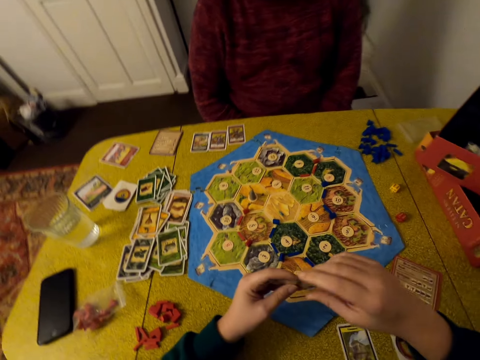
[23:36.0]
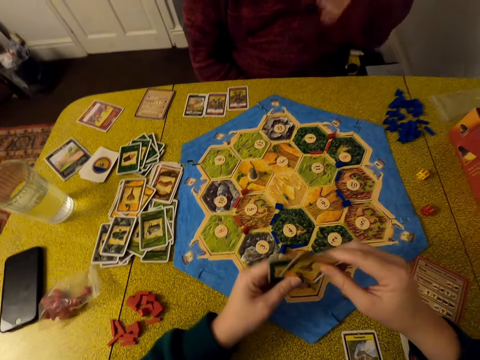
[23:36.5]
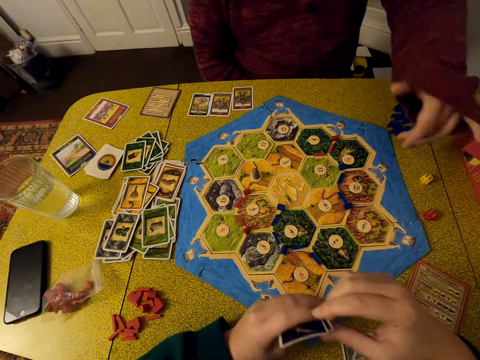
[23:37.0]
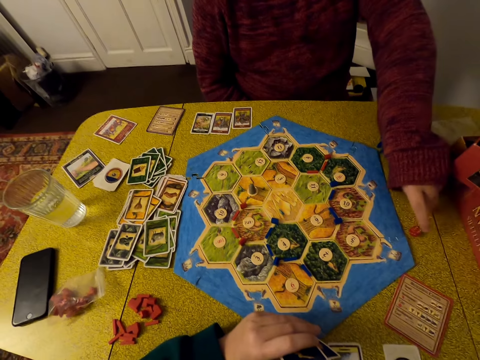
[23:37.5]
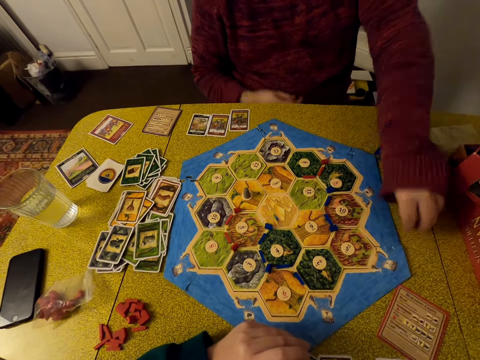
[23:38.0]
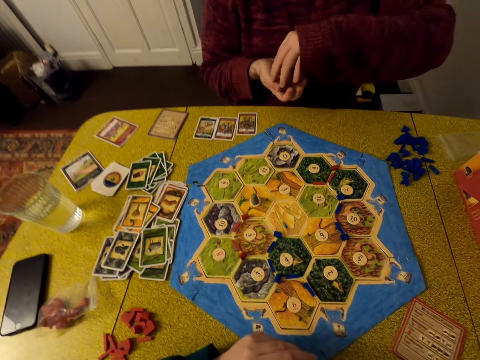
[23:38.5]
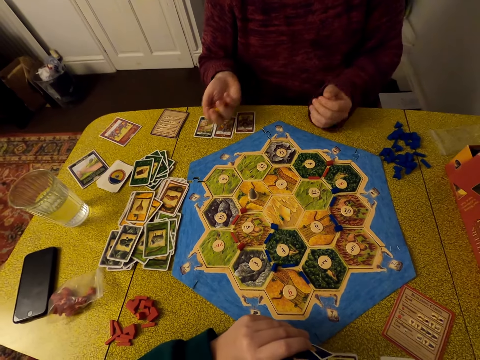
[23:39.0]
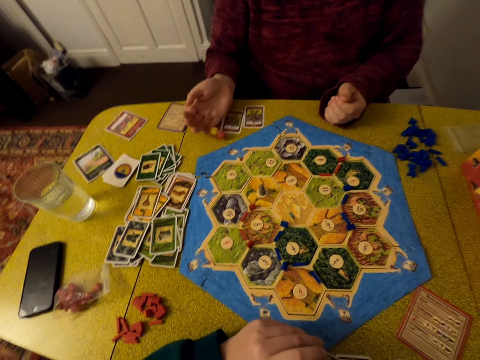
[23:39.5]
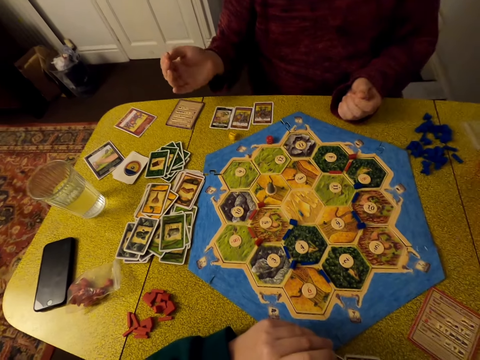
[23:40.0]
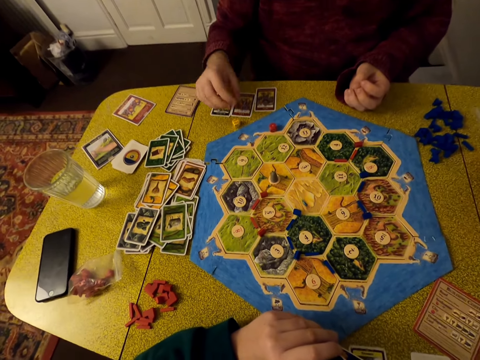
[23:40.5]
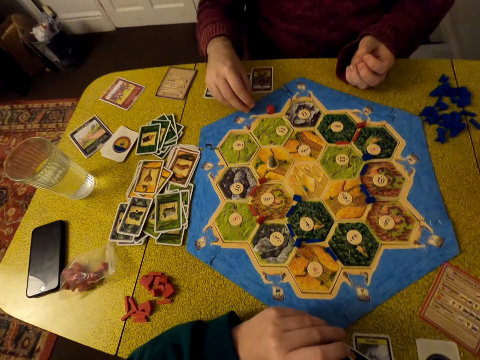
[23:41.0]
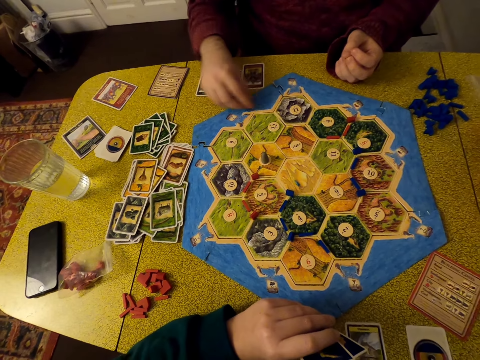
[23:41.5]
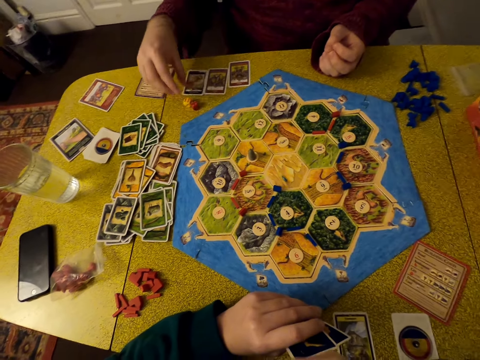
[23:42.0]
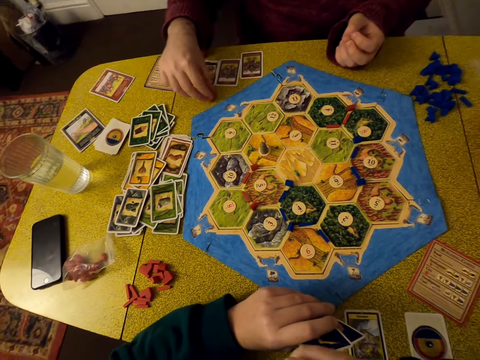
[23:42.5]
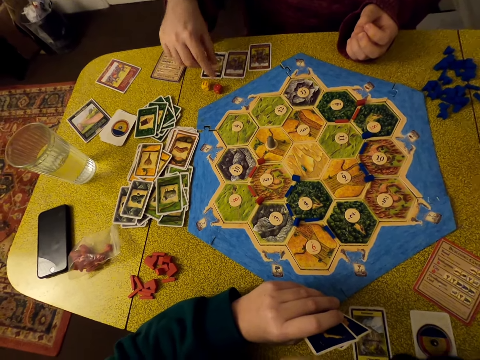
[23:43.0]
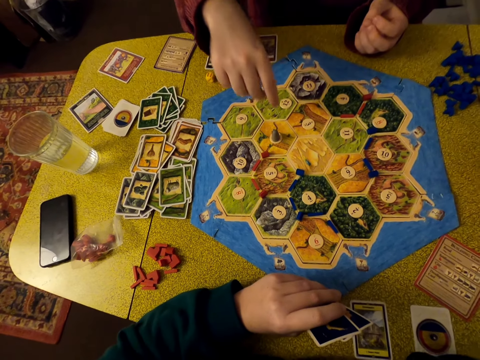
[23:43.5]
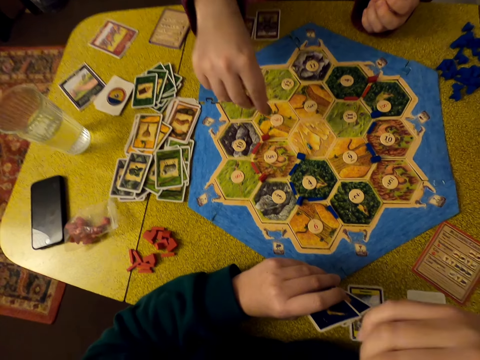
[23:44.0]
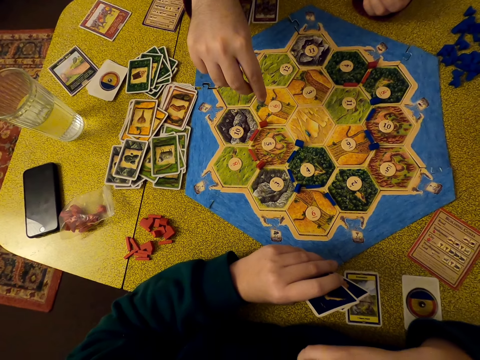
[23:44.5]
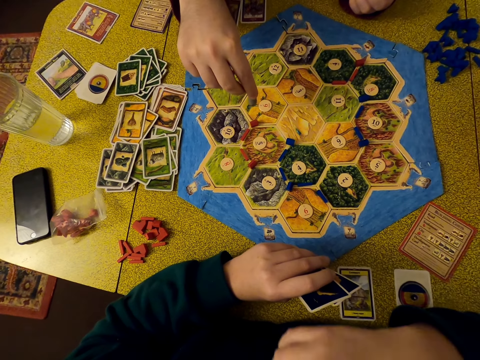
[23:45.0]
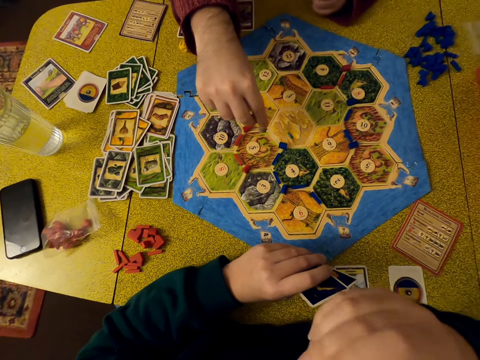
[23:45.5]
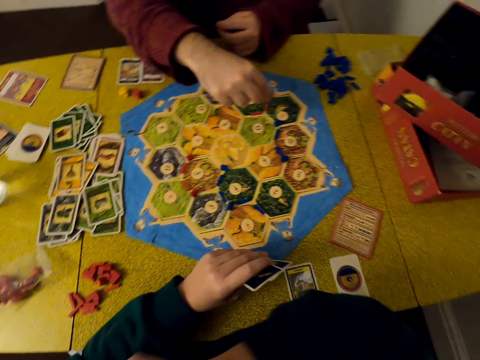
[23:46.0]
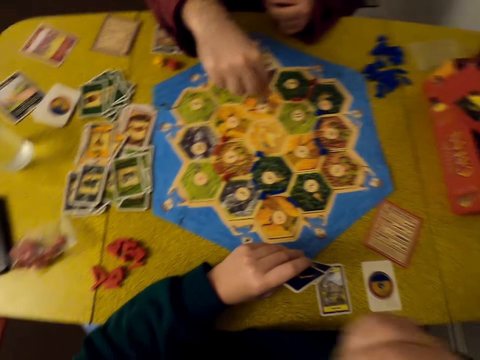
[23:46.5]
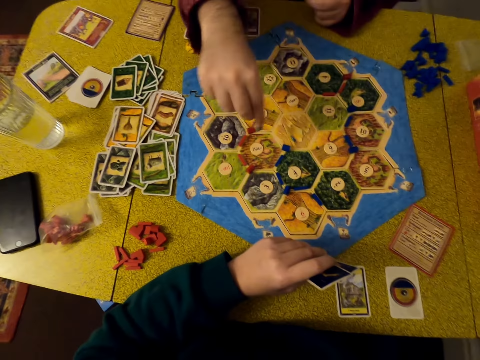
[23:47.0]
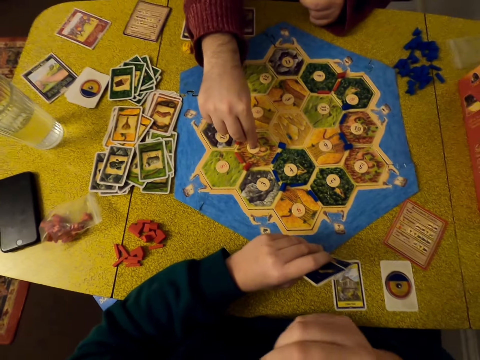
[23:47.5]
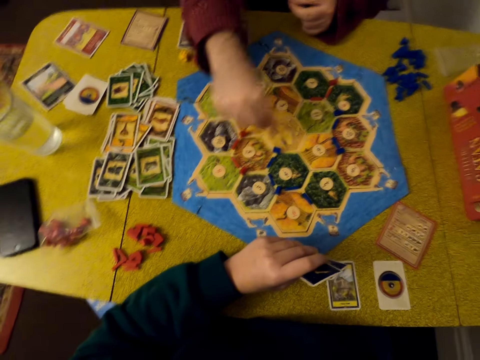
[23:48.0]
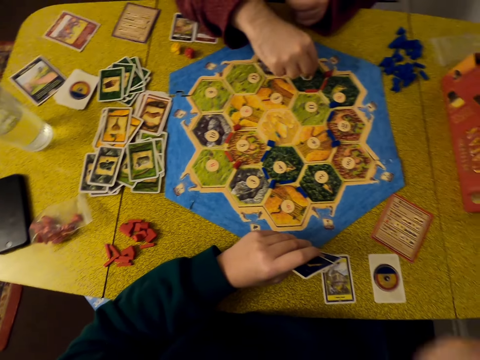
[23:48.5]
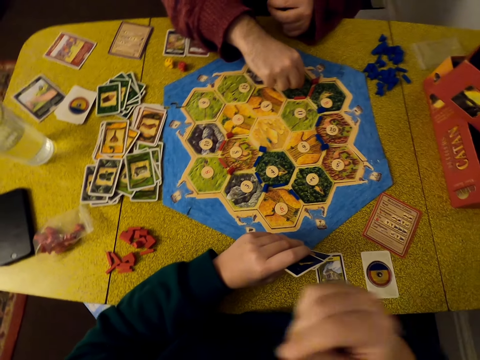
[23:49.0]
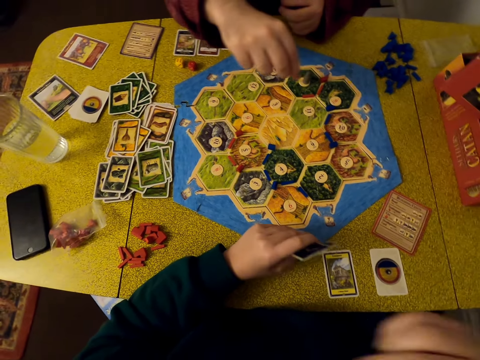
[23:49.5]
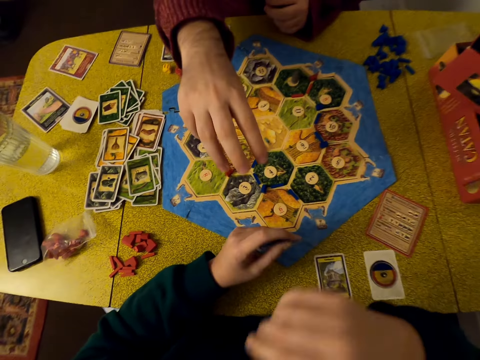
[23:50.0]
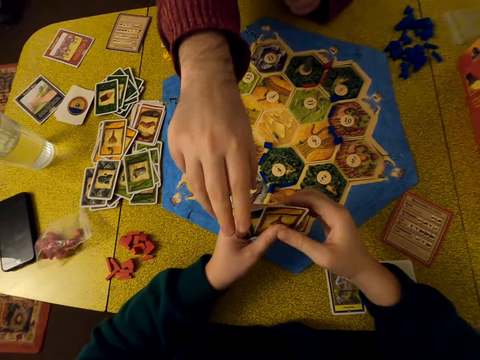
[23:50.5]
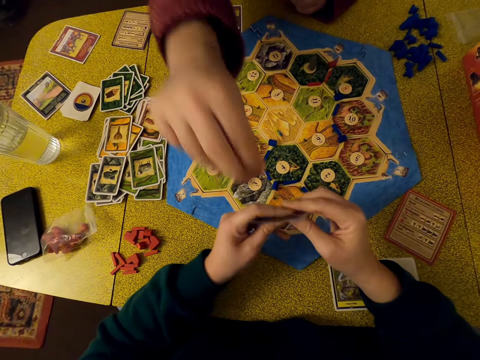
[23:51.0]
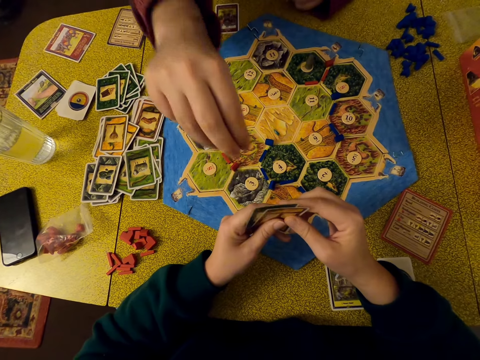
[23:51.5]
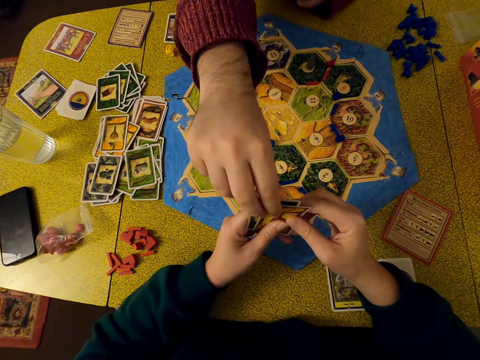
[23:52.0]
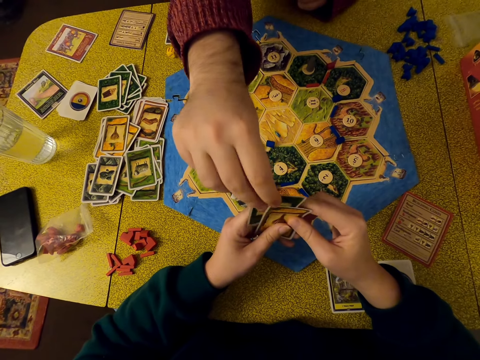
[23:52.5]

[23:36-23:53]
The camera wearer holds cards and looks around. A man picks up dice on the table. The man picks up the dice with the other hand. The man shakes the dice. The man juggles the dice. The man puts the dice on the table. The man moves the dice on the table. The man picks up the dice. The camera wearer hits the cards with their hand. The man touches the dice. The man holds the dice on the table. The man picks up something on the board. The man points on the table. The man looks around the board. The man moves his hand around. The camera wearer moves around. The man holds something on the board. The man moves his hand. The man puts something on the board. The man displaces number tags. The man takes a card from the camera wearer. The camera wearer holds cards.

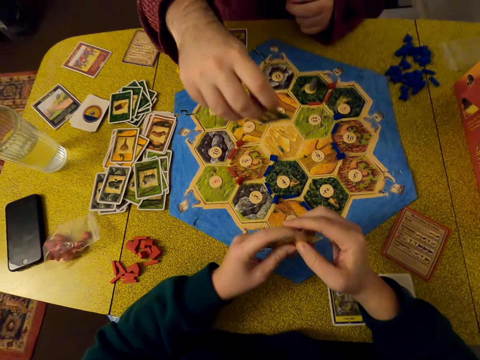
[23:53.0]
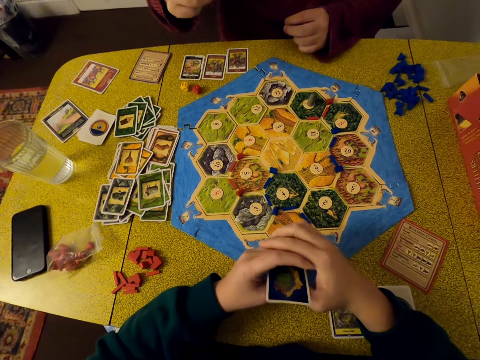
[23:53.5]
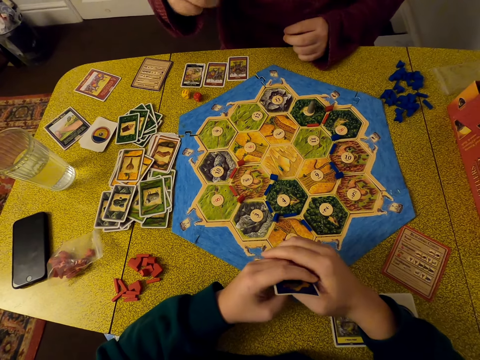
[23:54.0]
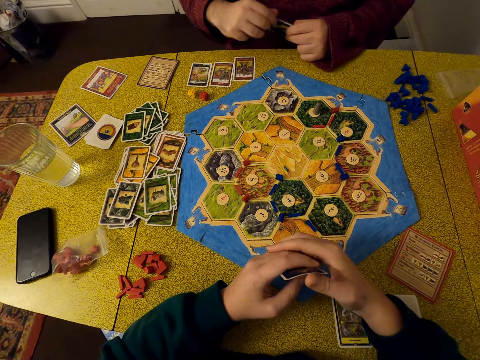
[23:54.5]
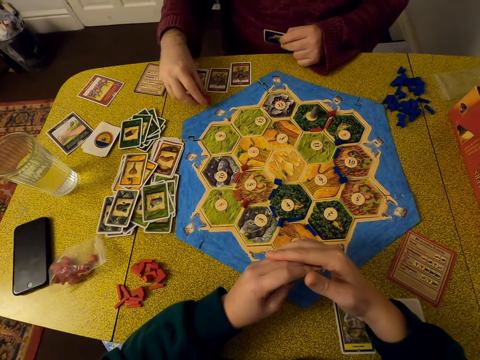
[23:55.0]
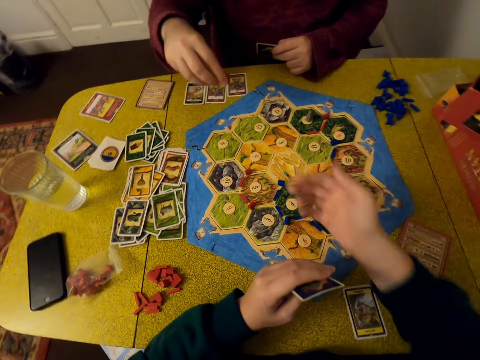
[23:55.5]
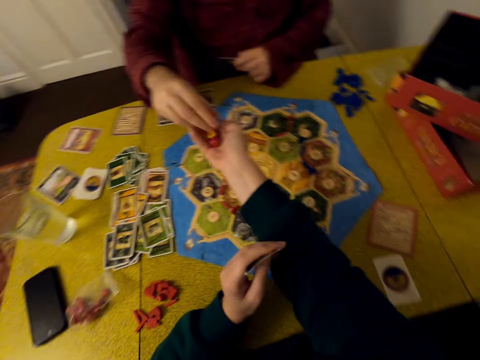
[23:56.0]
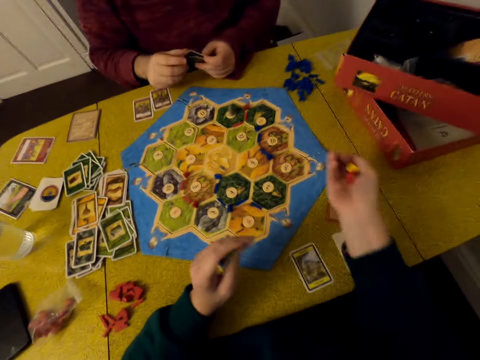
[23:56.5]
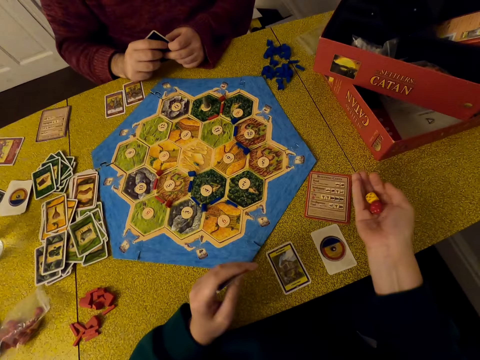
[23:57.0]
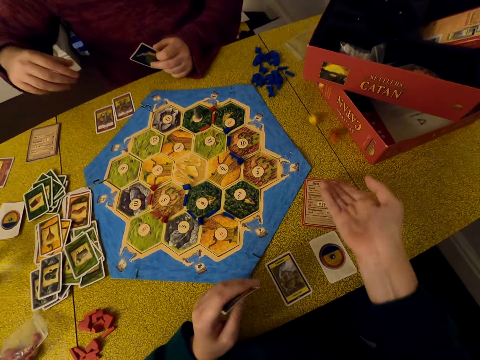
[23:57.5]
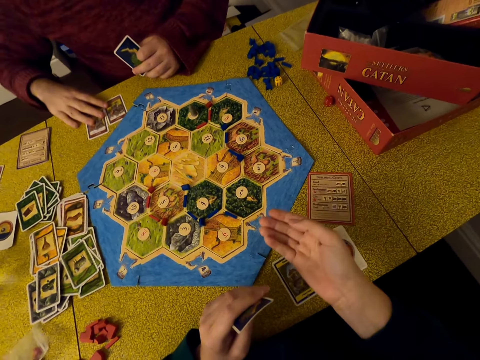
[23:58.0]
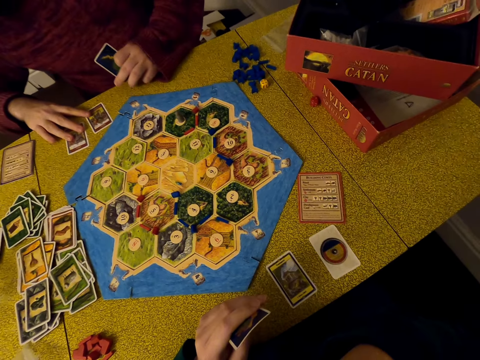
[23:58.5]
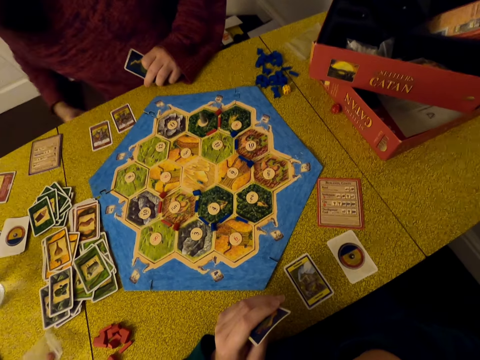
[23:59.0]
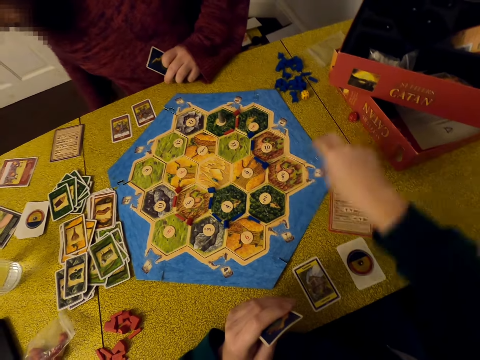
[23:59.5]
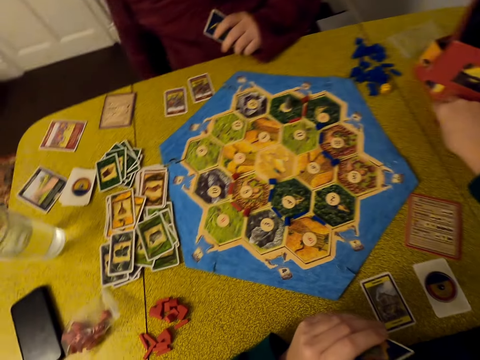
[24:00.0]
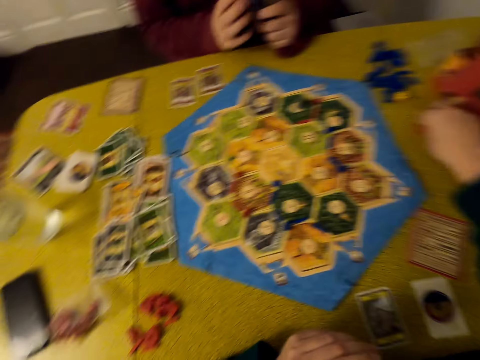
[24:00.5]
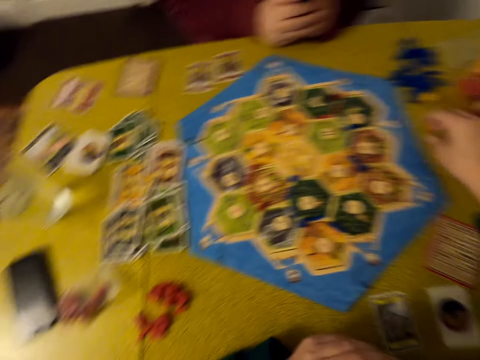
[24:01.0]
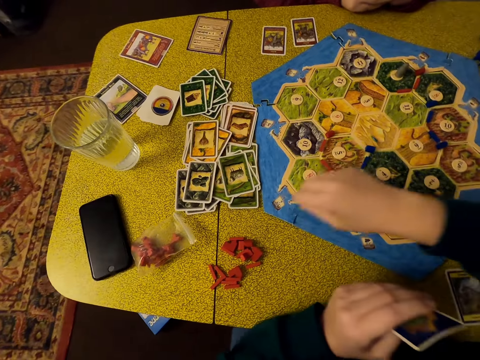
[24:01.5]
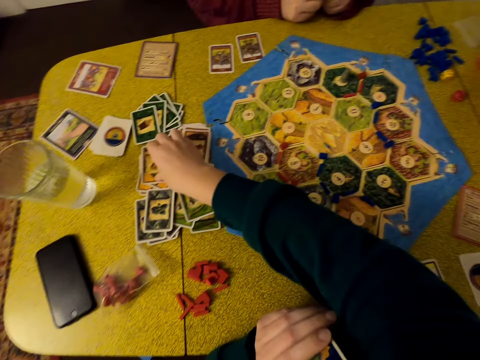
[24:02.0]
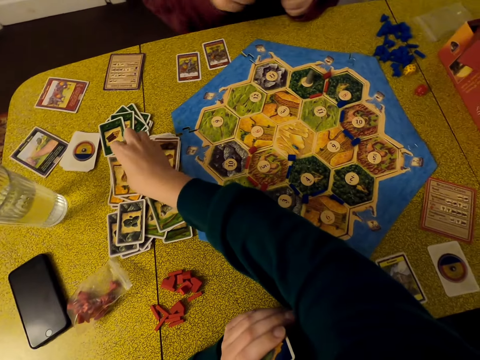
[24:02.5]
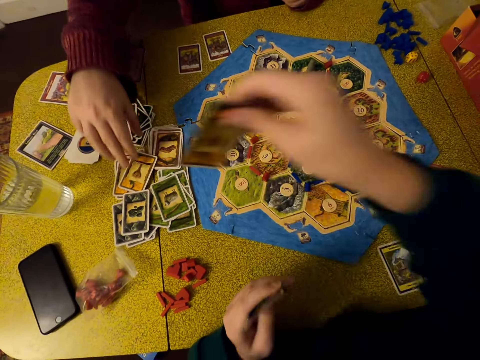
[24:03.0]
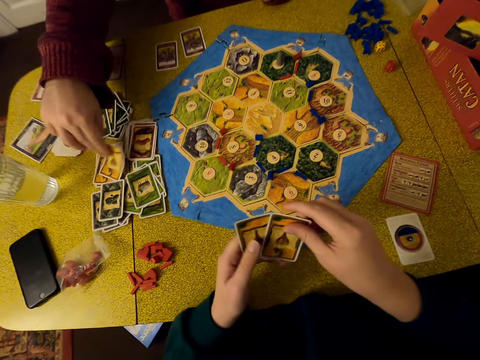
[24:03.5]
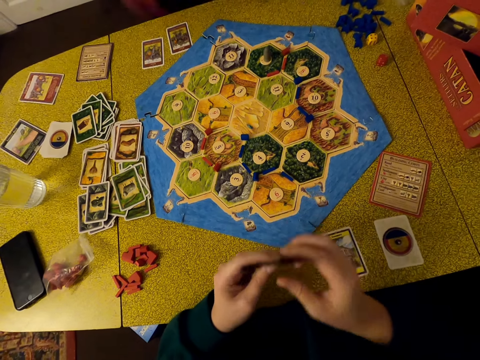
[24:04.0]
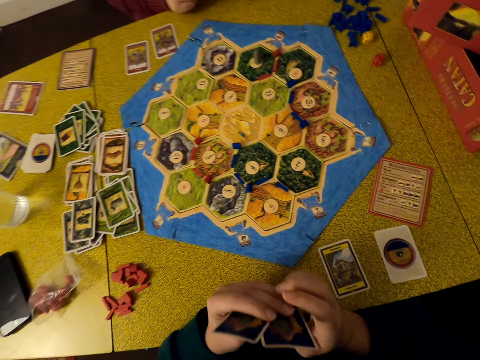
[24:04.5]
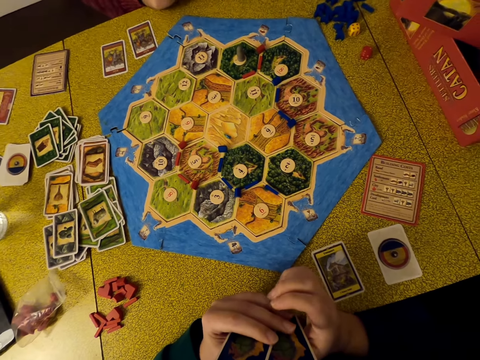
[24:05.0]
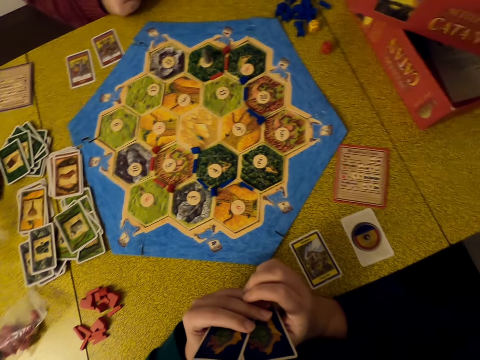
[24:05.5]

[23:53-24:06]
A man looks at a card. The man picks a card with the other hand. The man picks up dice on the table. The camera wearer picks the dice from the man. The man gives the camera wearer the dice. The camera wearer shakes the dice. The man holds the card. The camera wearer juggles the dice and puts the dice on the table. The man moves cards on the table and touches the cards. The camera wearer touches their face. The man moves around. The camera wearer moves the dice on the table and touches the dice. They pick up a card on the table. The man picks up a card on the table. The camera wearer holds cards. The man holds cards. The camera wearer looks around.
